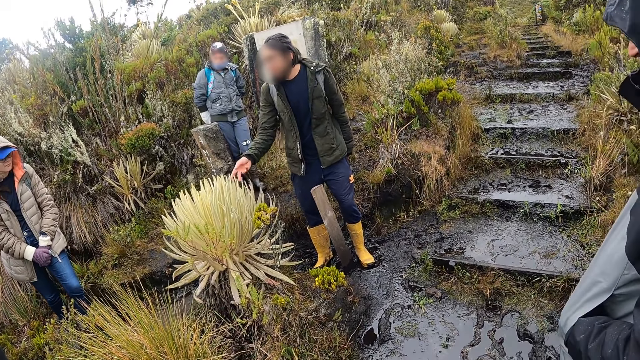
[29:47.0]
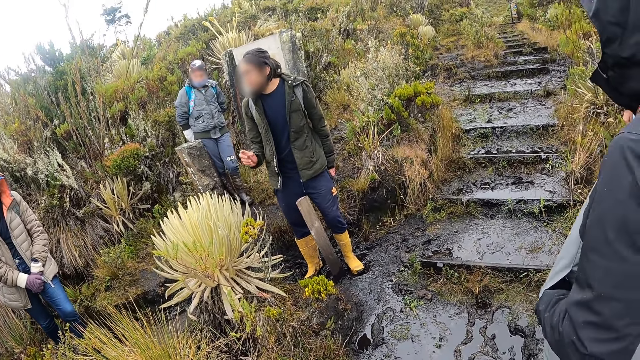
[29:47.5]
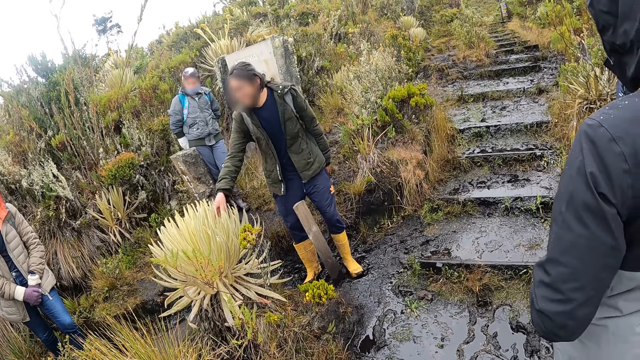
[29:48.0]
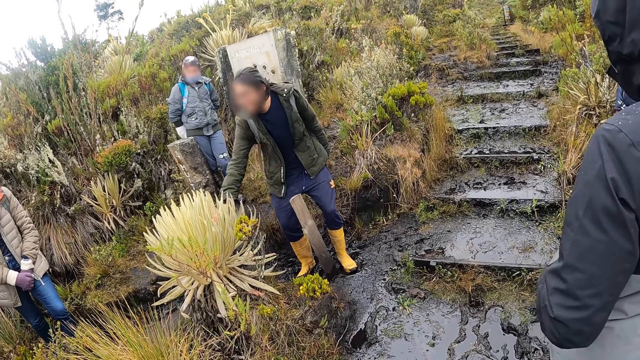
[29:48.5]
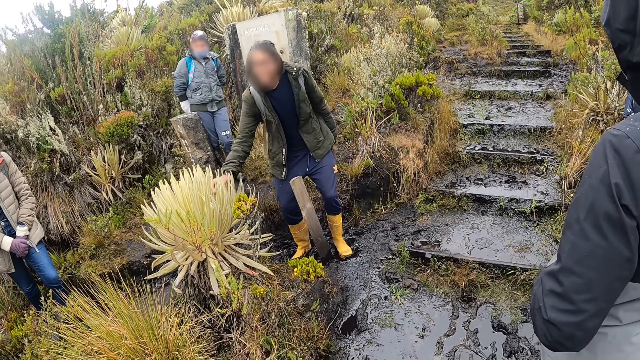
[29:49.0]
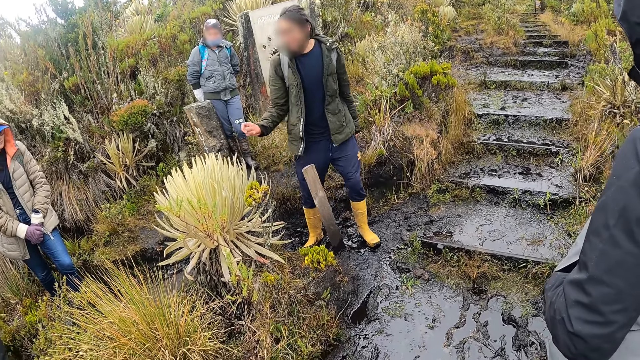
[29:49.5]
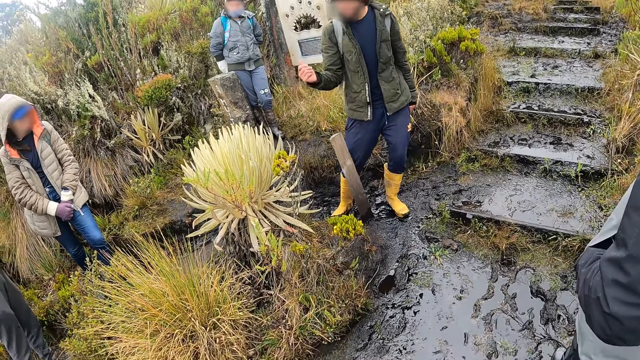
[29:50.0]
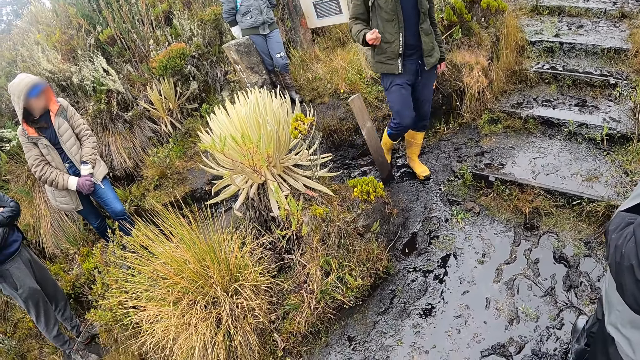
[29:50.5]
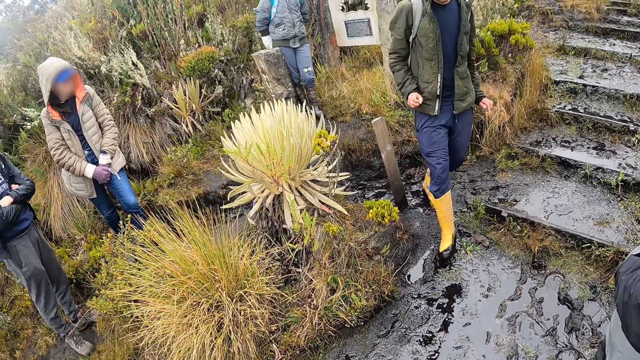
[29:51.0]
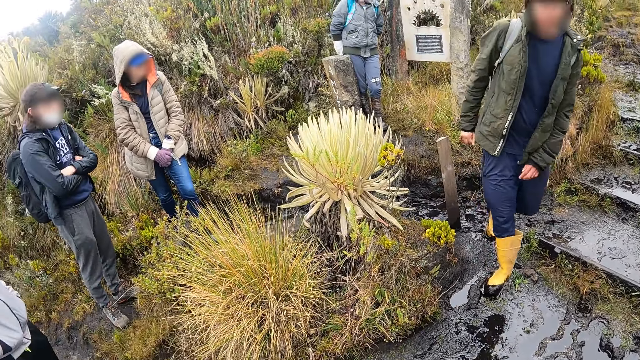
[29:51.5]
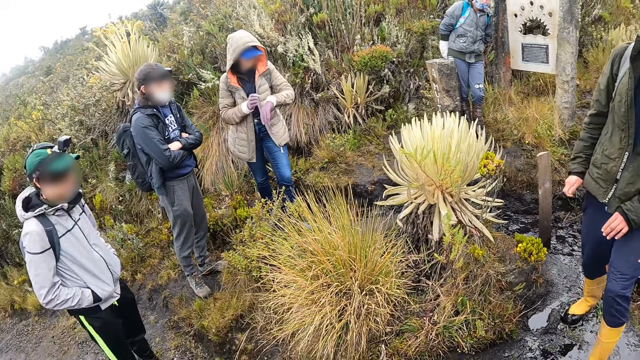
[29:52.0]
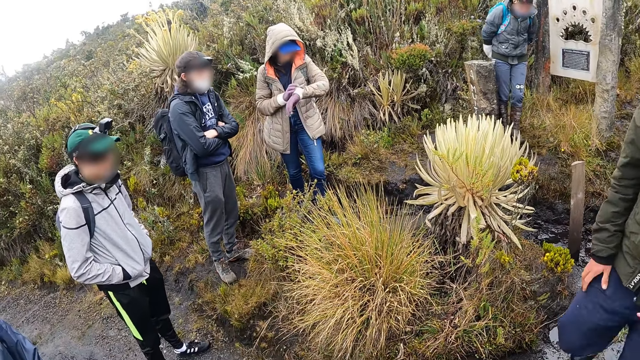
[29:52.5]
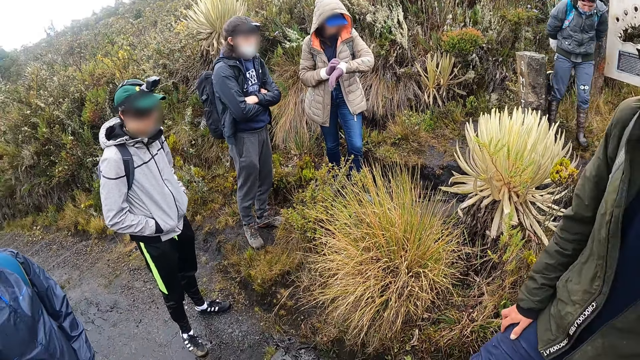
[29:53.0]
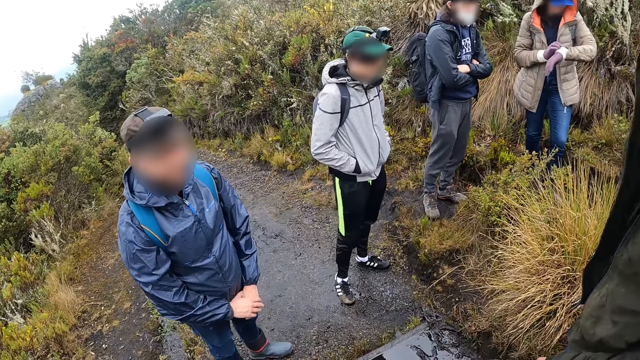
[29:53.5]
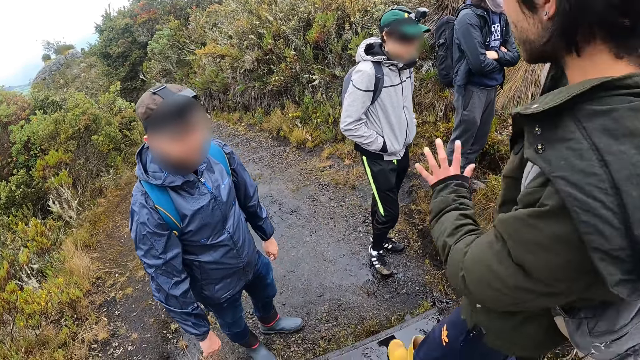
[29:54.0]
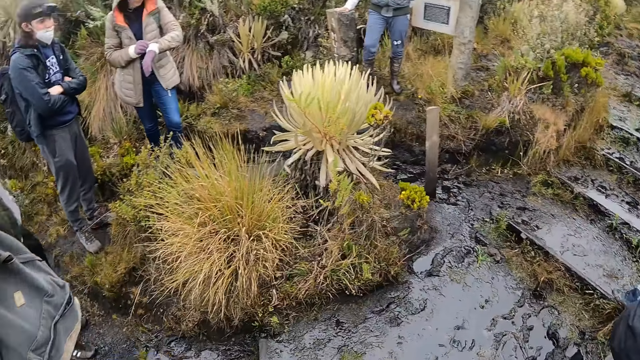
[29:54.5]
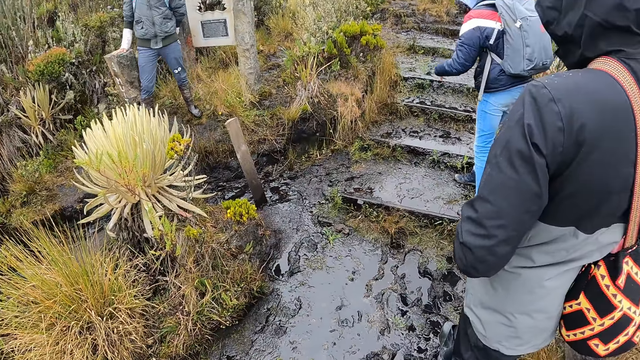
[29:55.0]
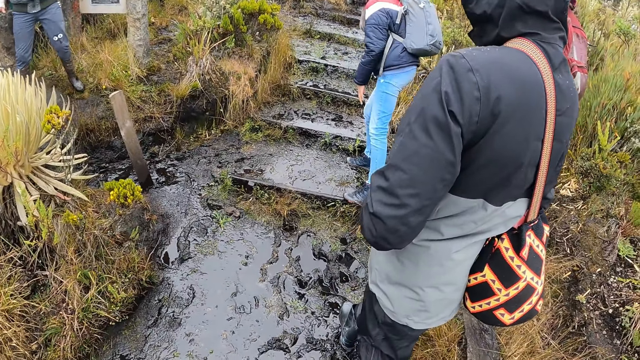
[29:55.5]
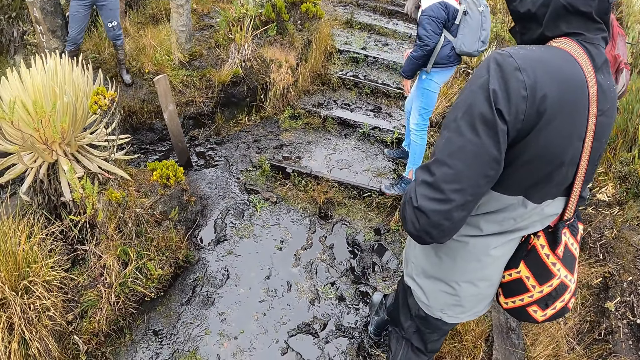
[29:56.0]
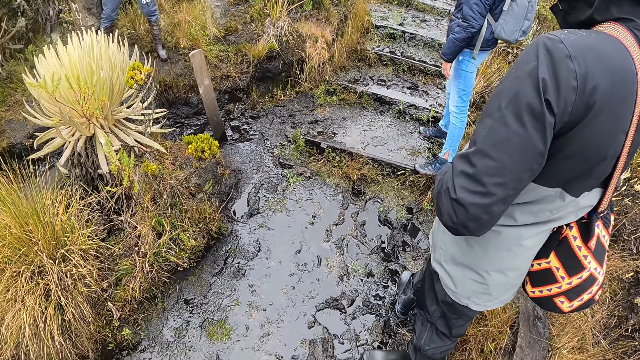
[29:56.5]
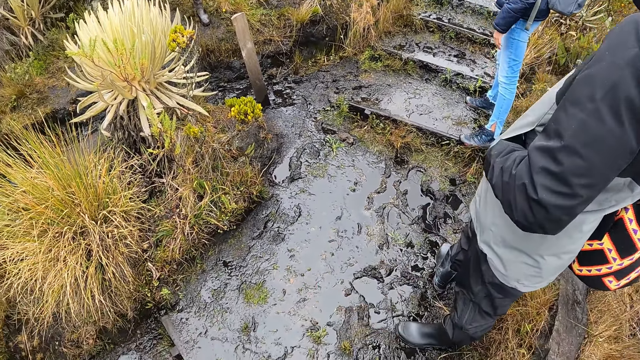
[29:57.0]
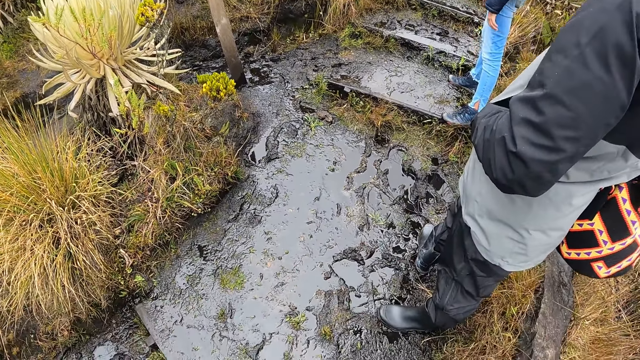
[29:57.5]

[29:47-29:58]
A man walks past the camera wearer.

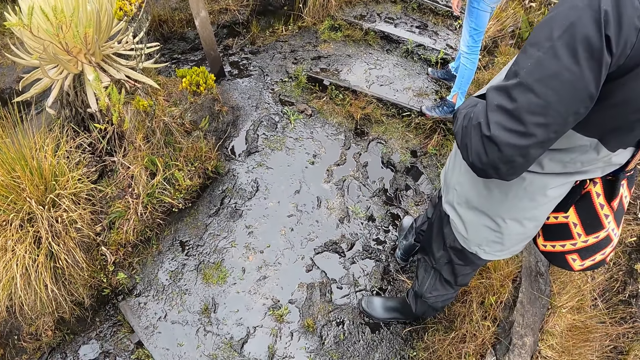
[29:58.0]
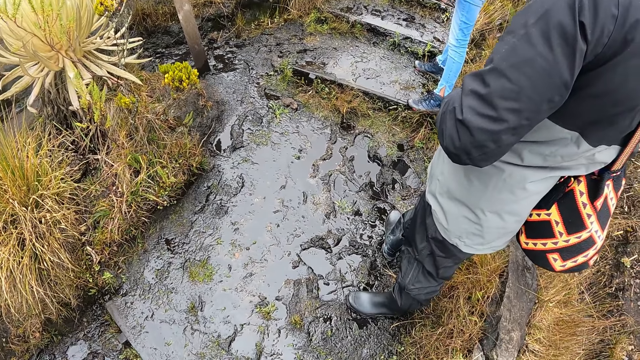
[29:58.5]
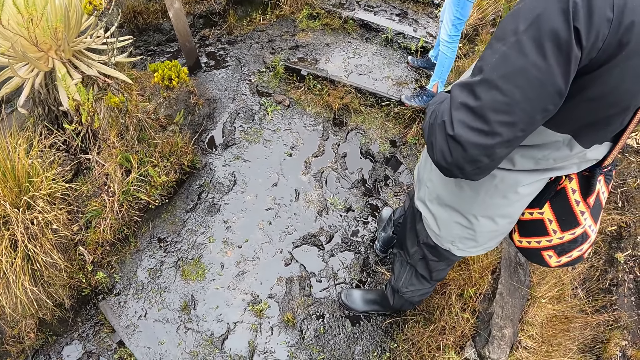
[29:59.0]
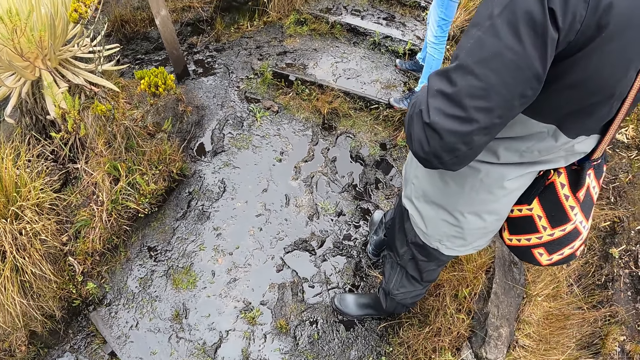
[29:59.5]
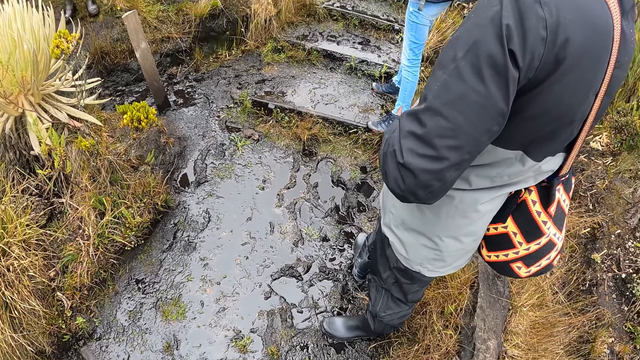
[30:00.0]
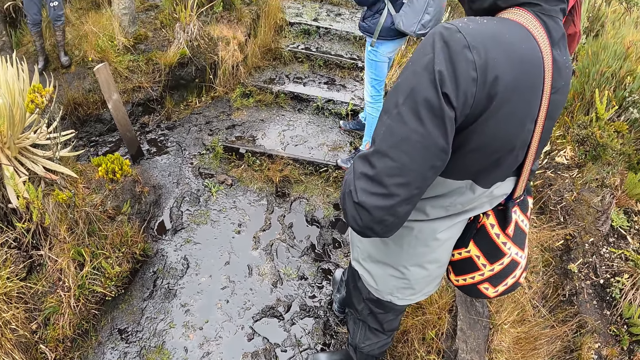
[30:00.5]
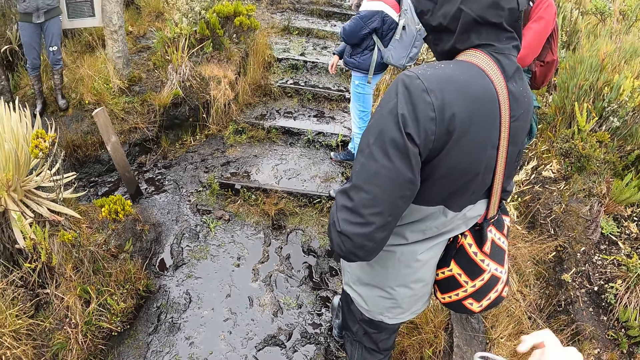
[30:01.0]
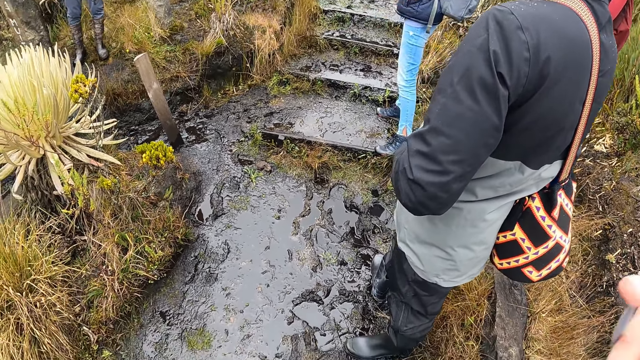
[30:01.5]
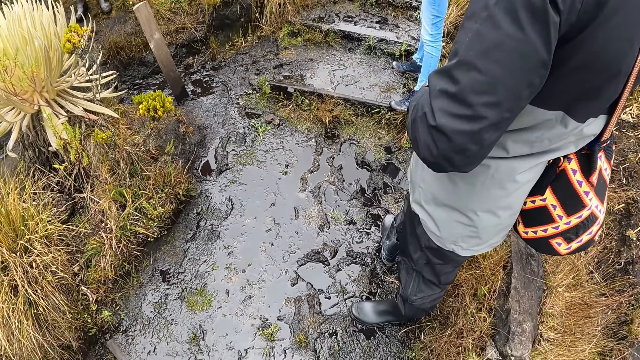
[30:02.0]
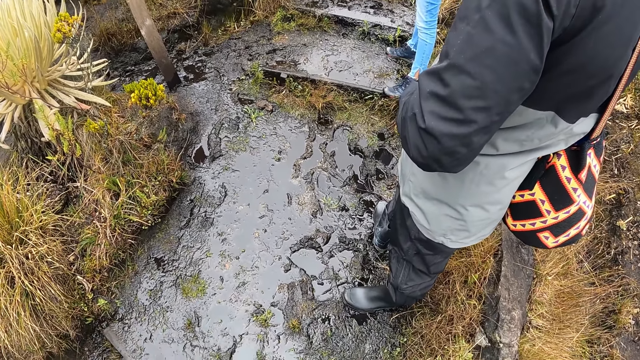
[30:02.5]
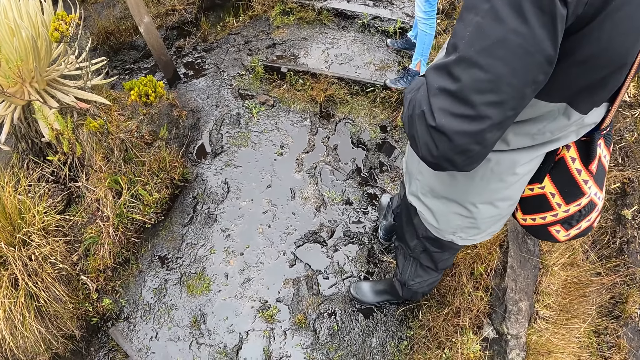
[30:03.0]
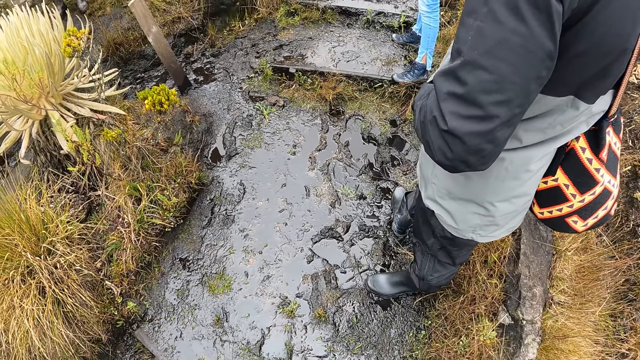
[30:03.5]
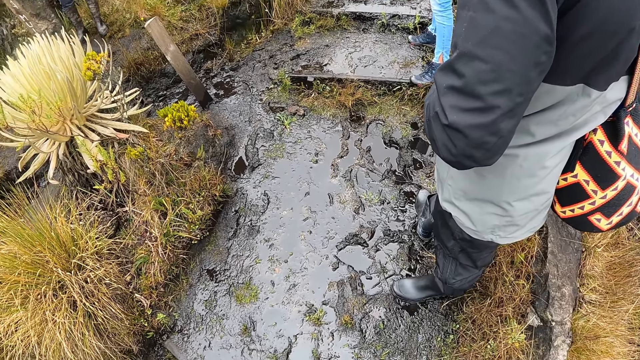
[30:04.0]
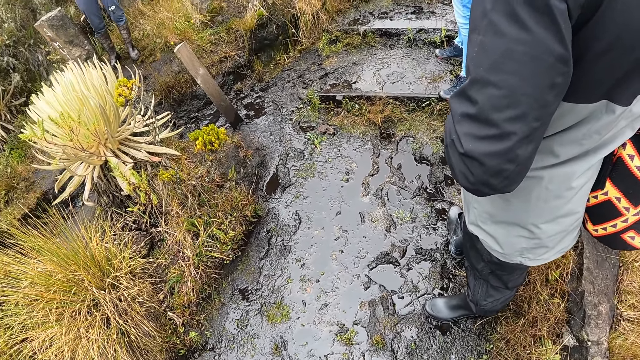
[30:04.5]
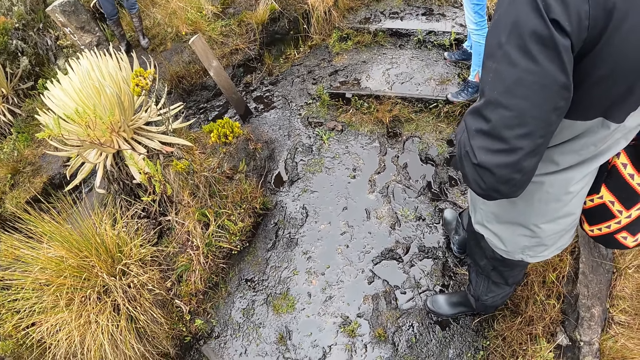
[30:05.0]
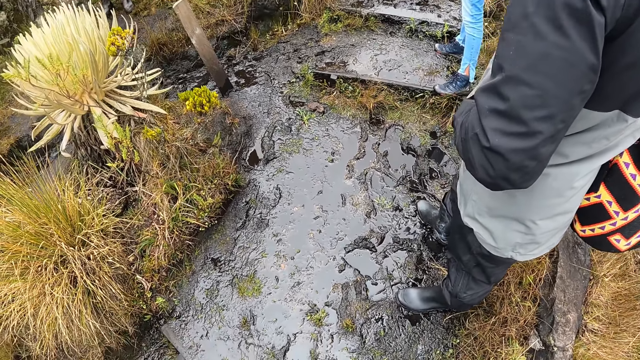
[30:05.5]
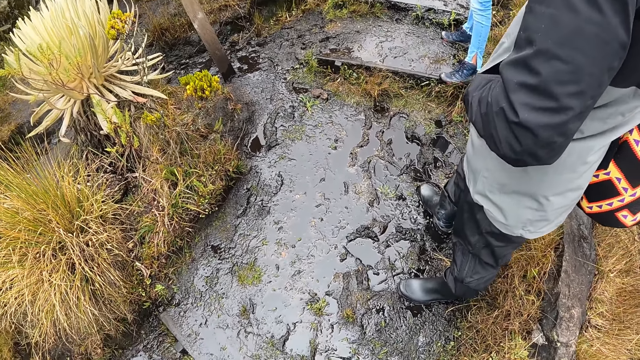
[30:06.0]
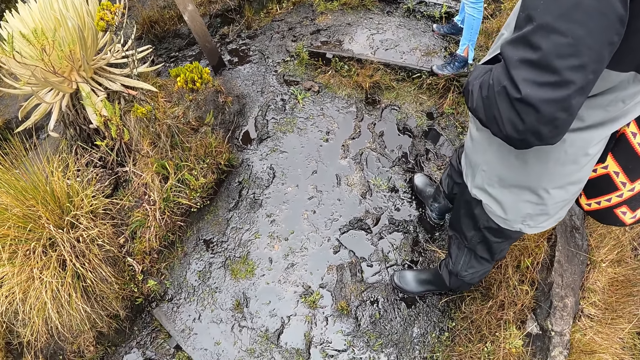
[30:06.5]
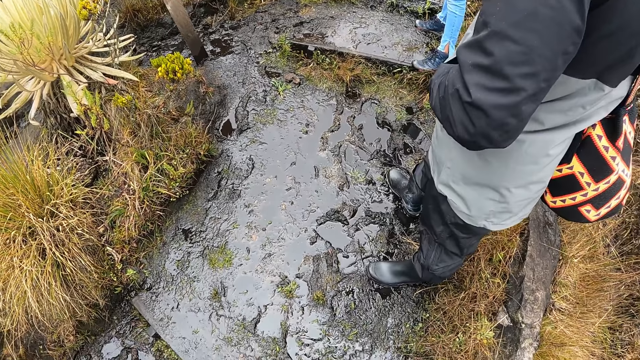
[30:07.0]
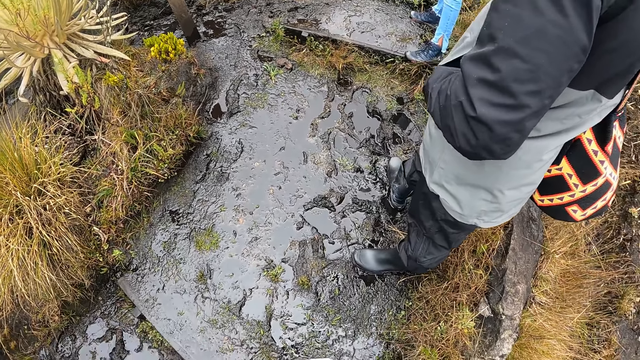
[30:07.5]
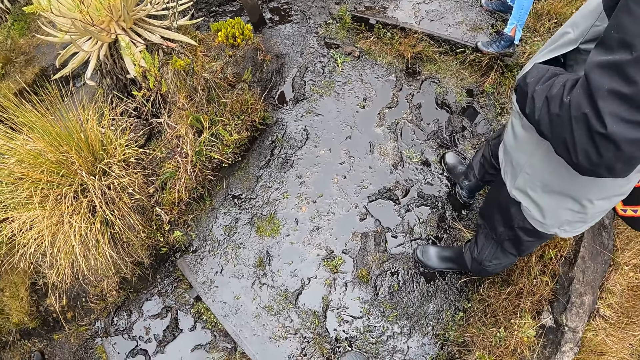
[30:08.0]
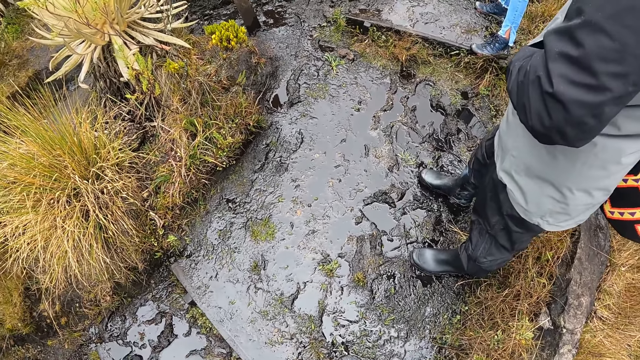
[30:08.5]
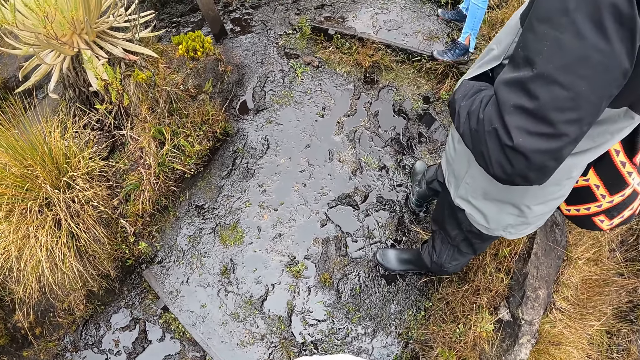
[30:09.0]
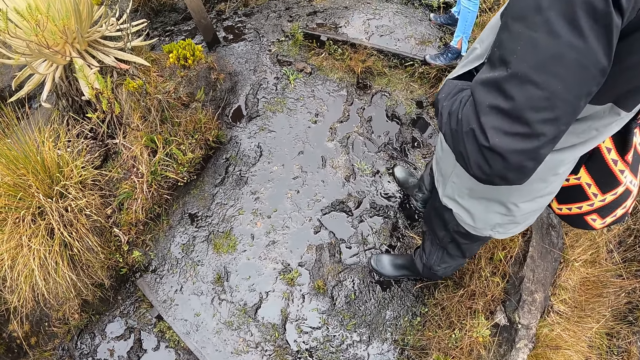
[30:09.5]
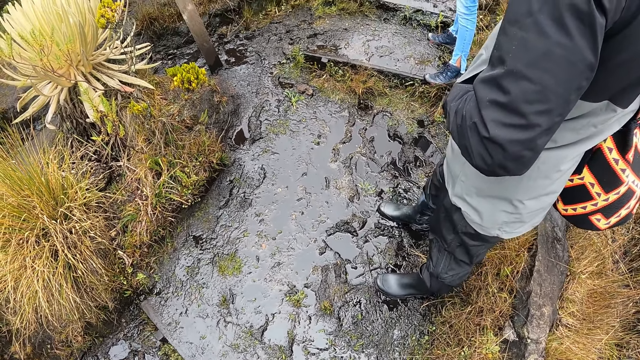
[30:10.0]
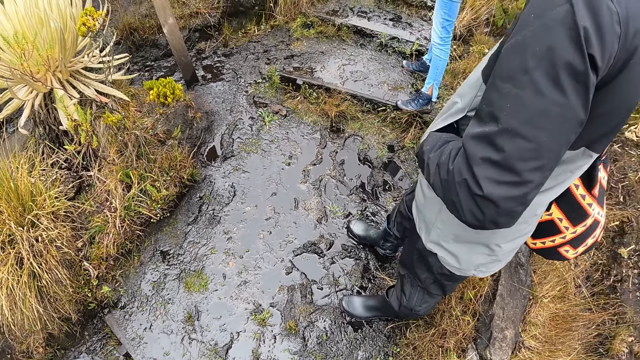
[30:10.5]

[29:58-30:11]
The camera wearer looks at the ground.
